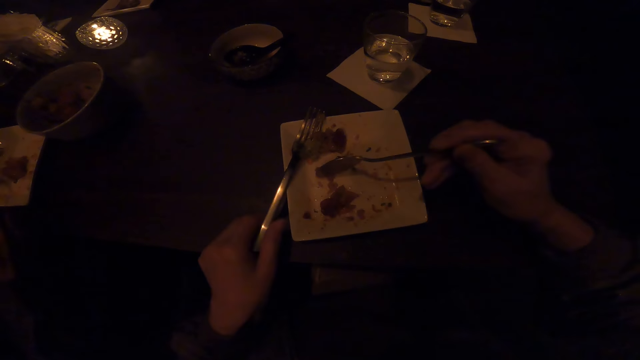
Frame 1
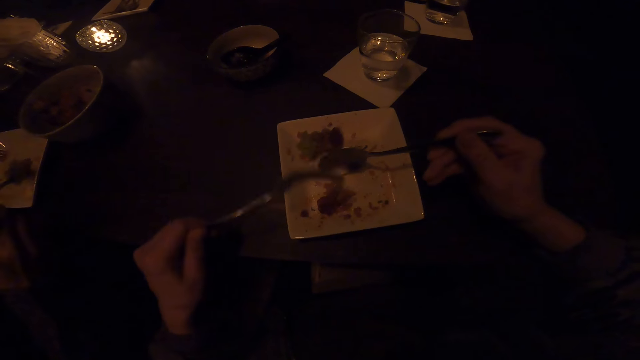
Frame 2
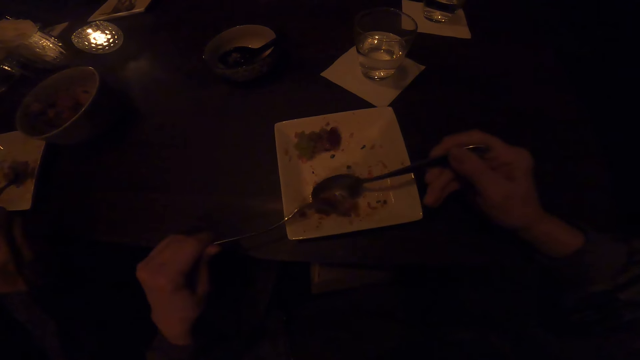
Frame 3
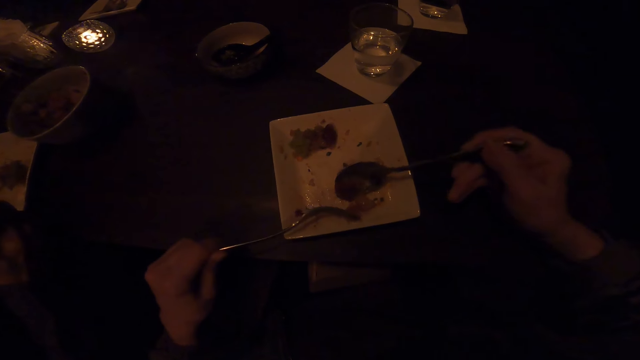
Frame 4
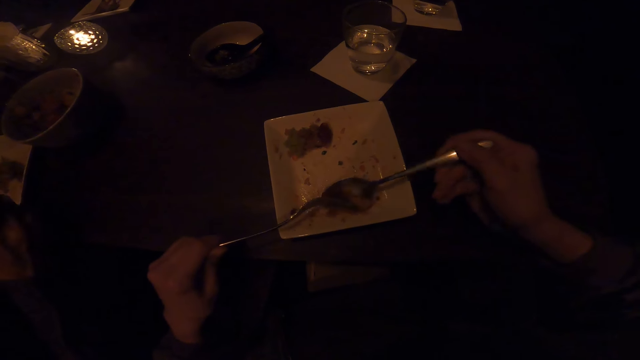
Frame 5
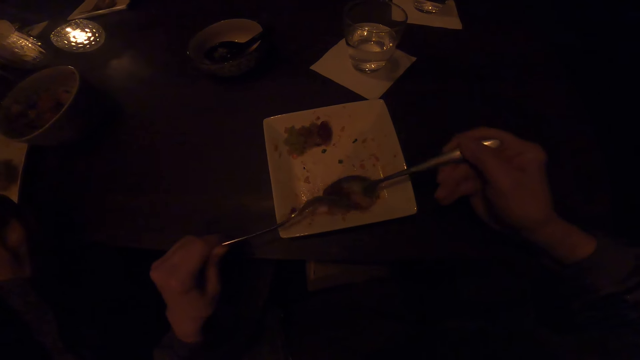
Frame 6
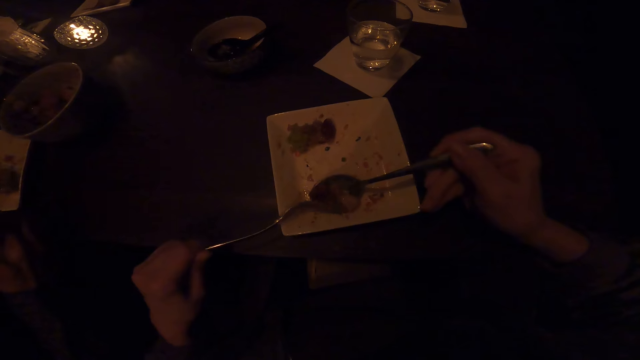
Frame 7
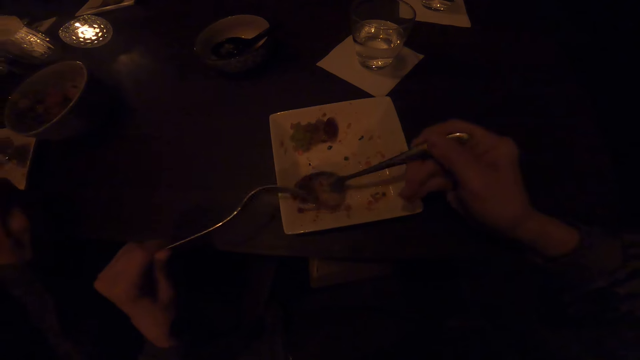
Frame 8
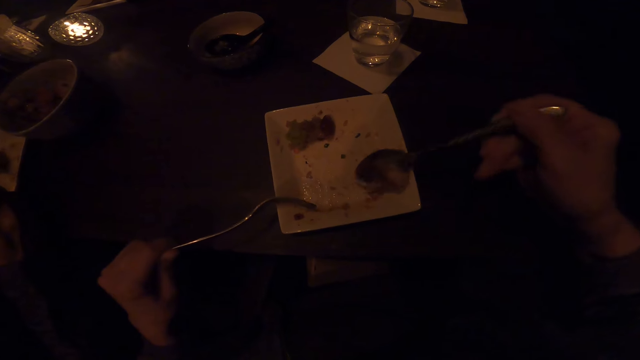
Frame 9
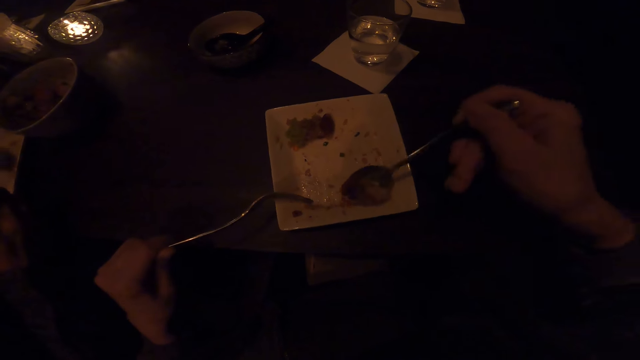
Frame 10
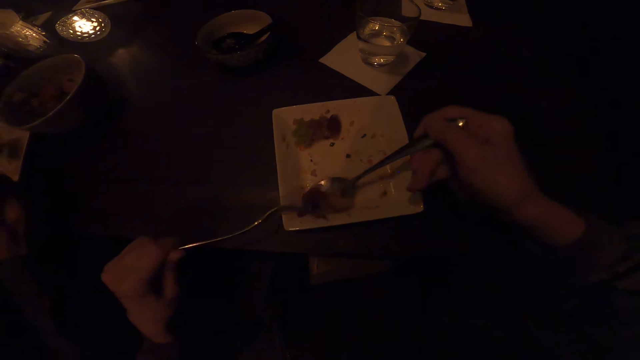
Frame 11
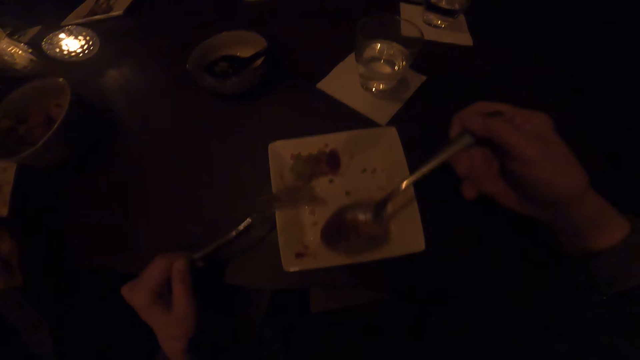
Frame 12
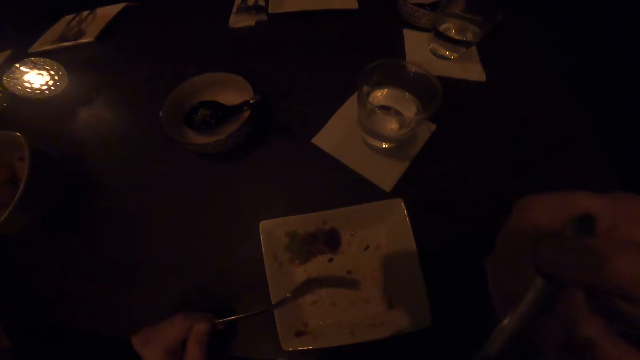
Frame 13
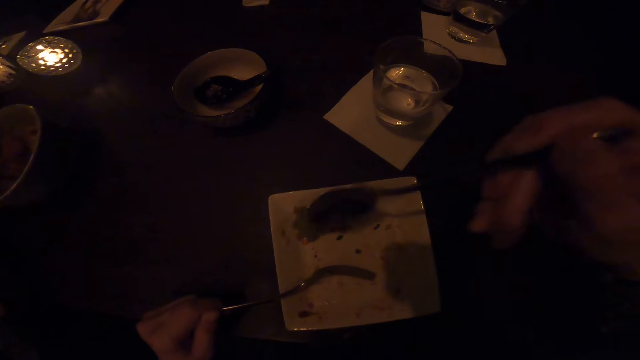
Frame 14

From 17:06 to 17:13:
The camera wearer uses the fork. They eat food.

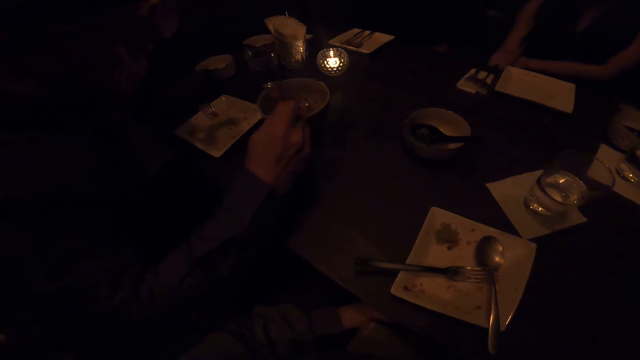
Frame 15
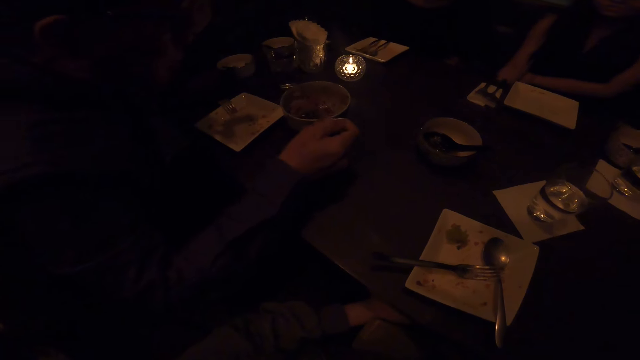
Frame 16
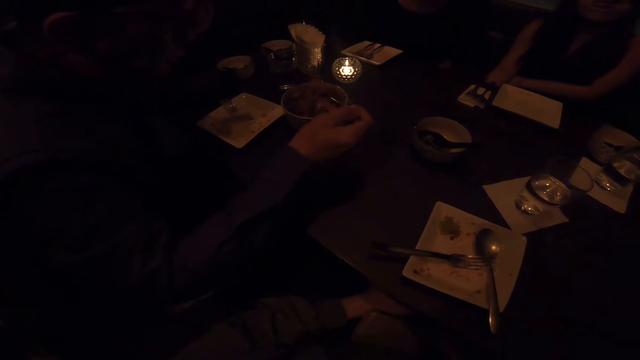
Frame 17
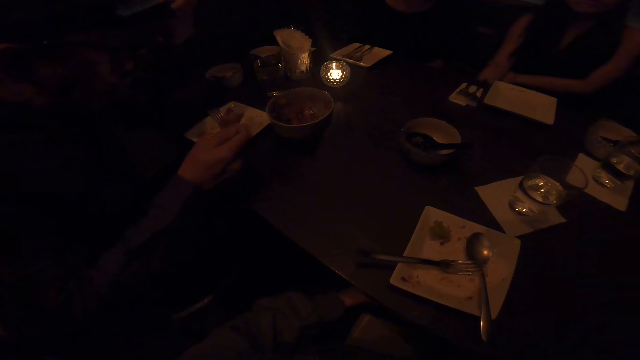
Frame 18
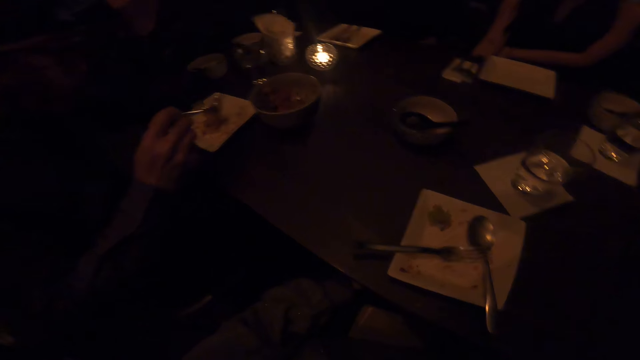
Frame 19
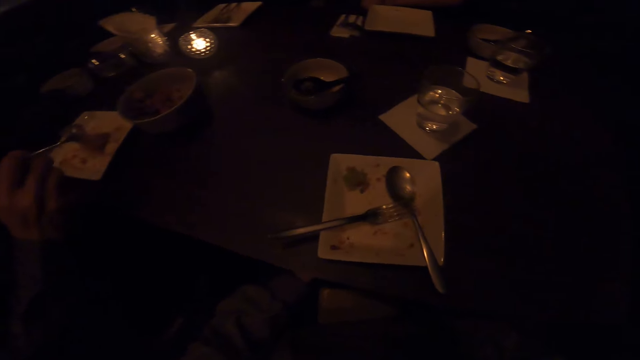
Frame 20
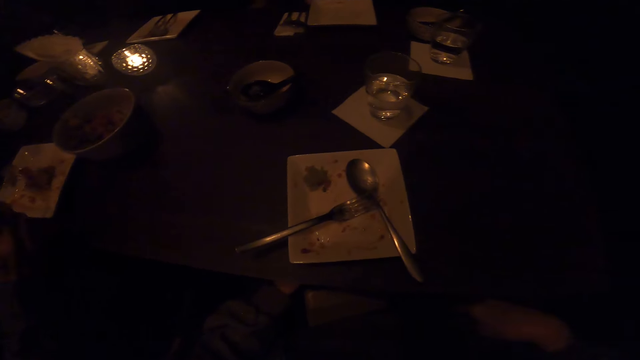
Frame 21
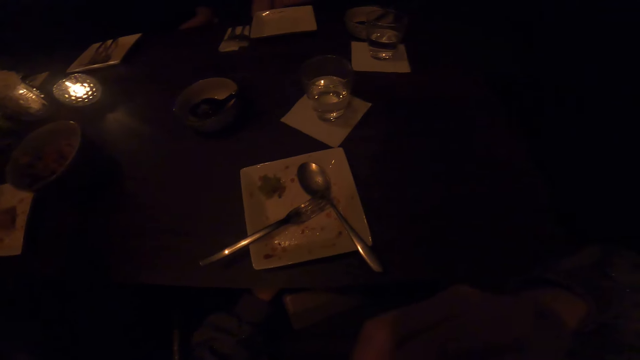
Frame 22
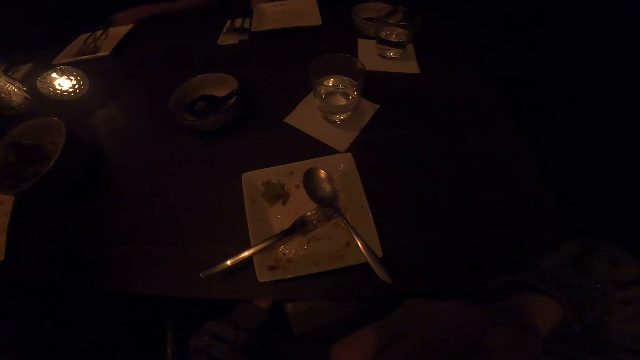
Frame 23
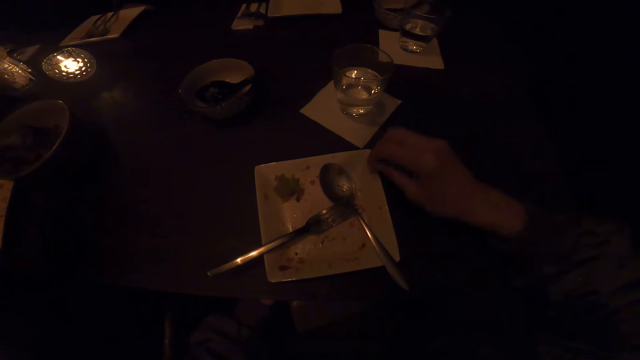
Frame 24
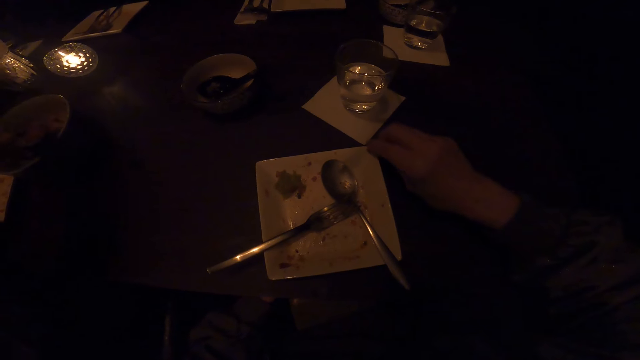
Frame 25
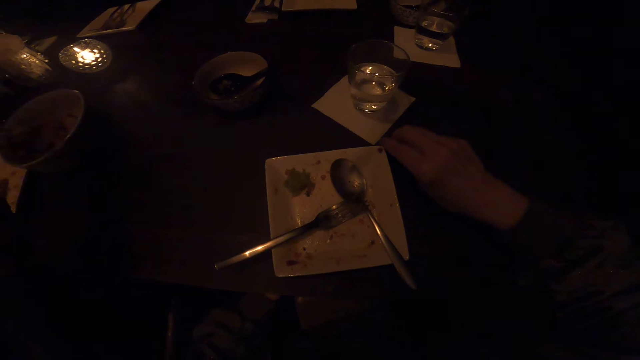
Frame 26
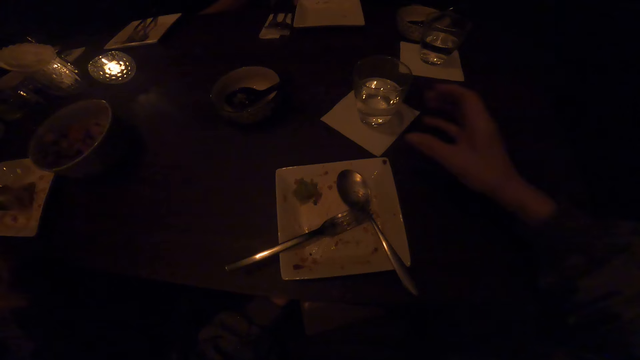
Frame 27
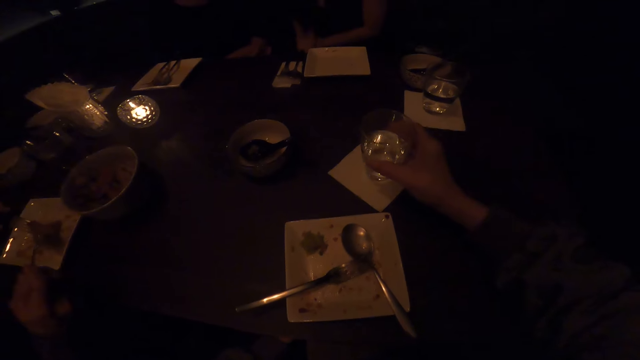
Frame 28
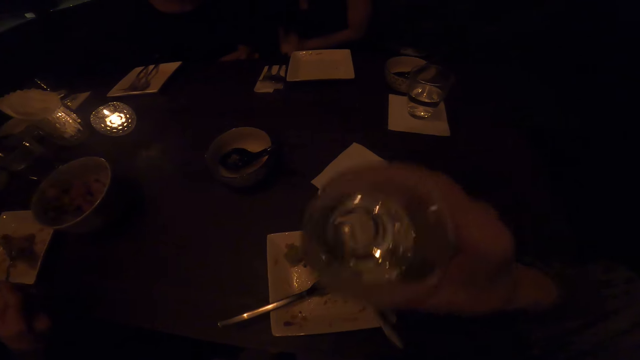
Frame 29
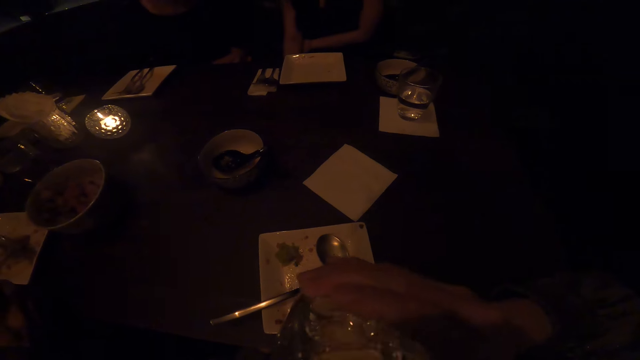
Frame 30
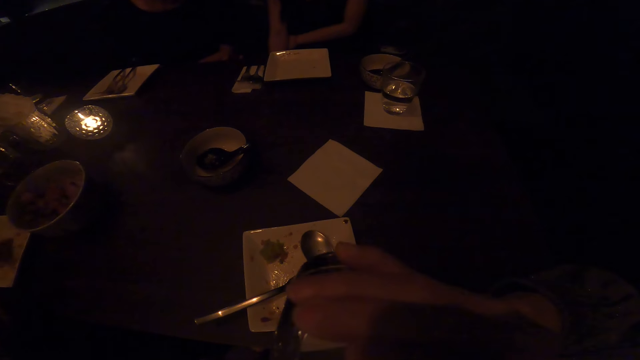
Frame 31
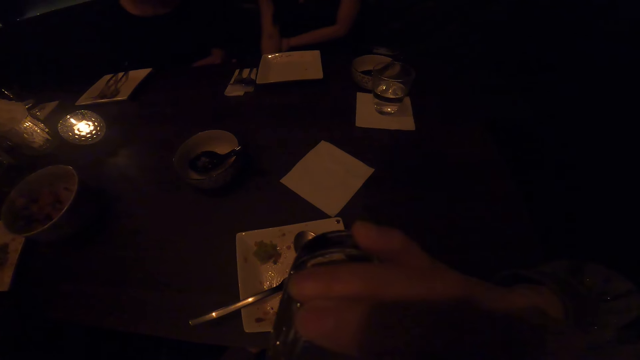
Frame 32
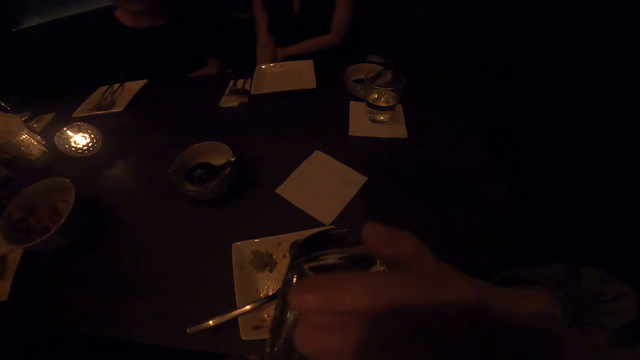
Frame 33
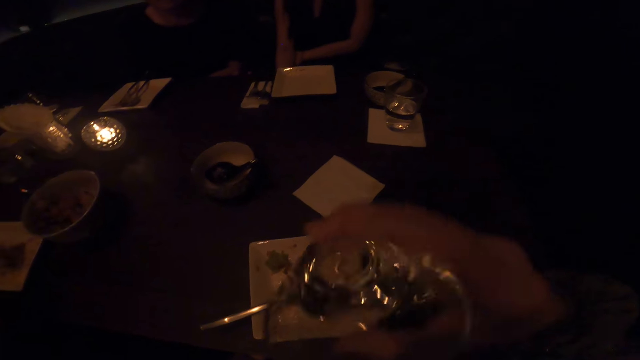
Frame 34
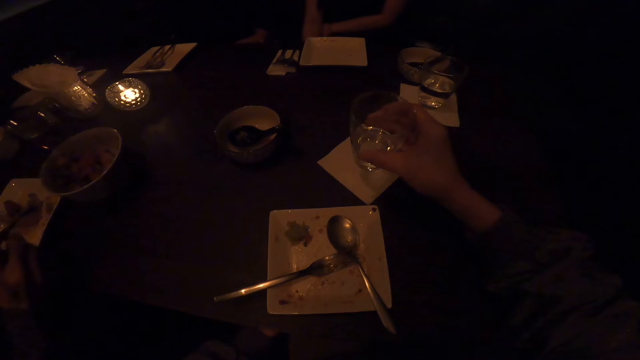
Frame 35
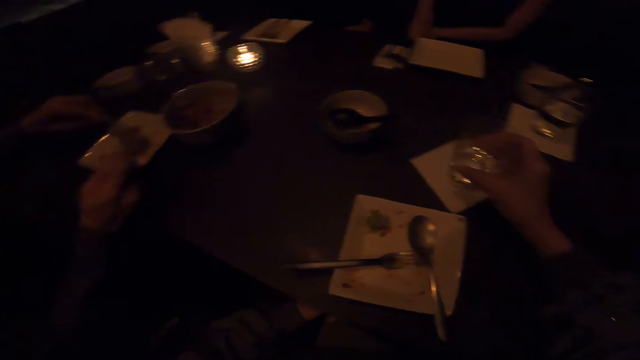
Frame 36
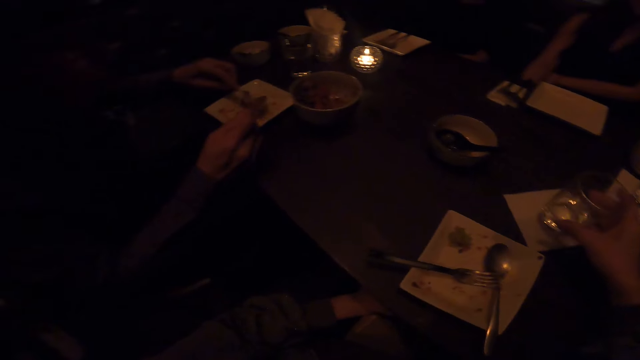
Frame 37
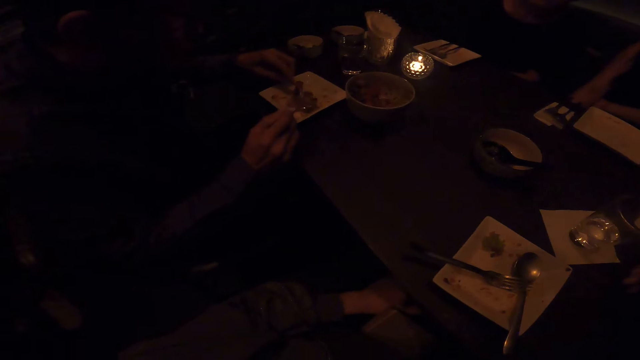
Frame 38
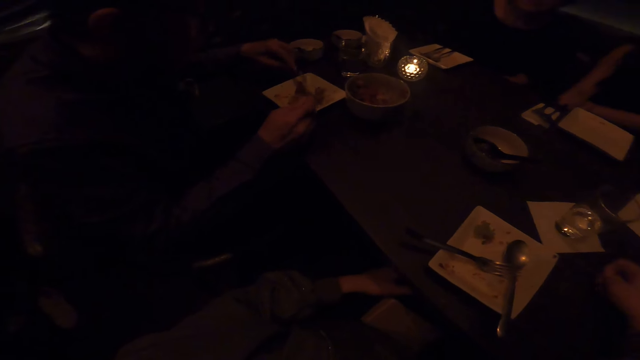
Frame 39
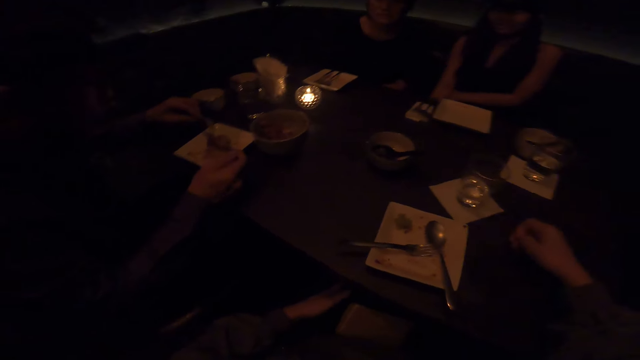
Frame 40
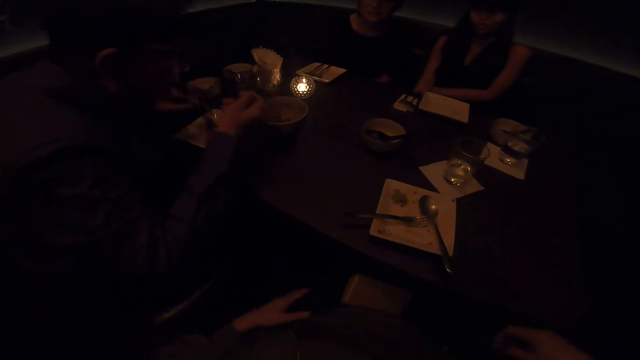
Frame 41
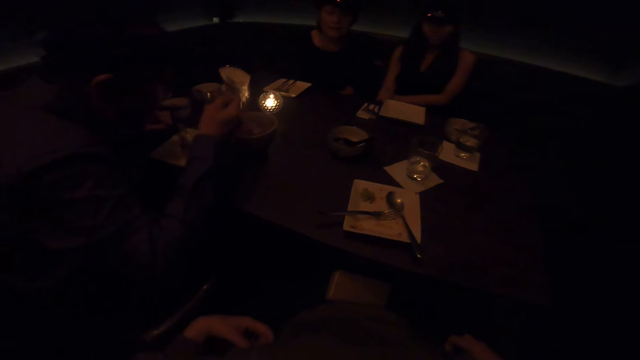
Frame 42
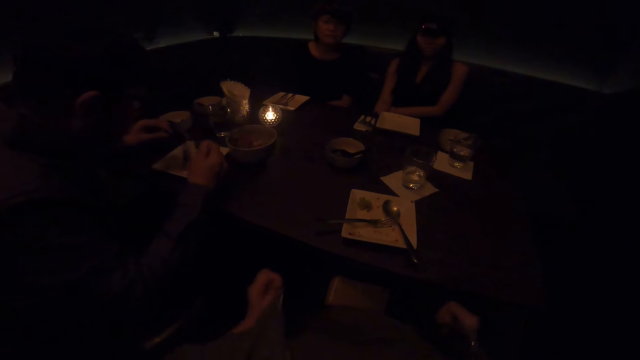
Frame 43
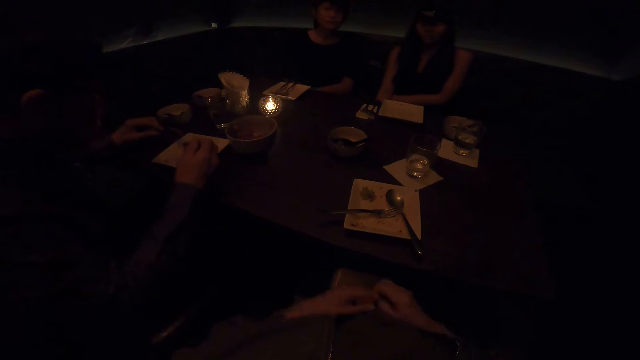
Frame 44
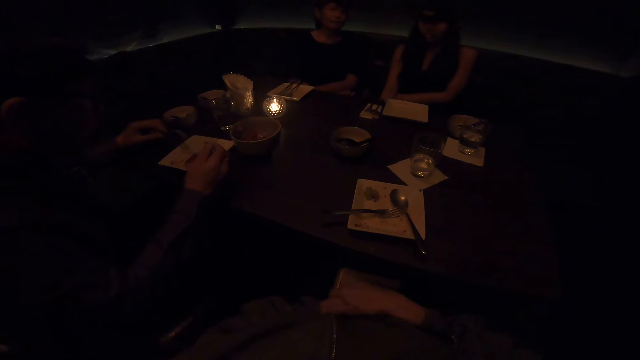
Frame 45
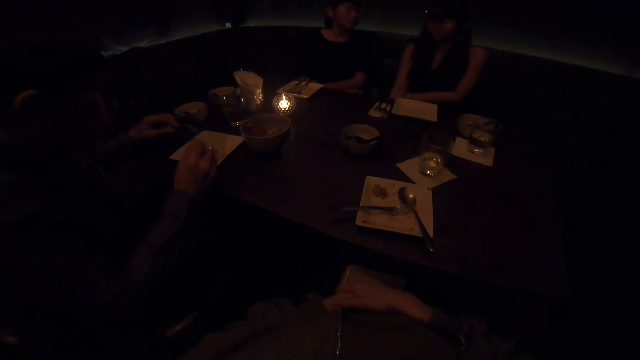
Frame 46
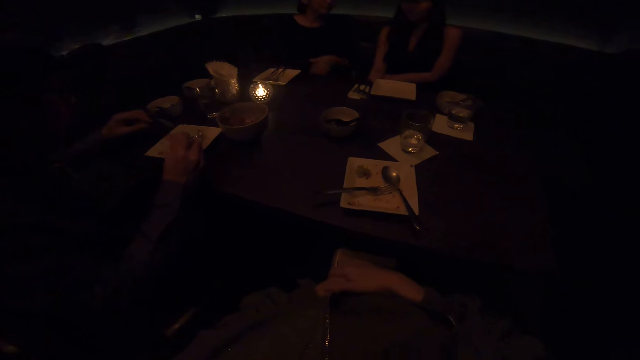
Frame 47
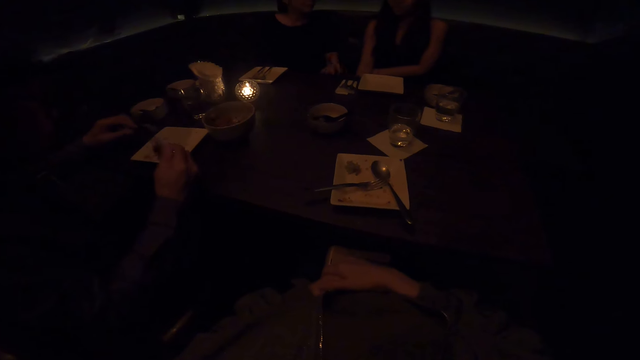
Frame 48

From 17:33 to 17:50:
A man puts food on the plate. The man scoops the food in the plate and puts the food in the plate. The camera wearer picks a glass of water on the table. They drink water. They put the glass of water on the table. They scoop the food. The man scoops the food in the plate. He eats food. Another man and a woman sit in the dining room. The first man scoops food. The camera wearer talks with friends.
